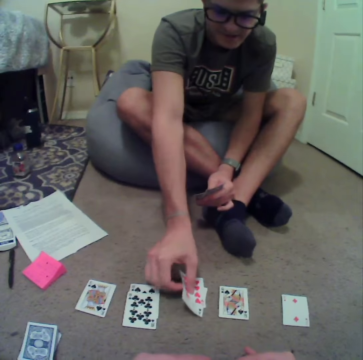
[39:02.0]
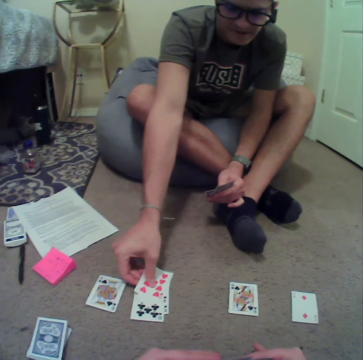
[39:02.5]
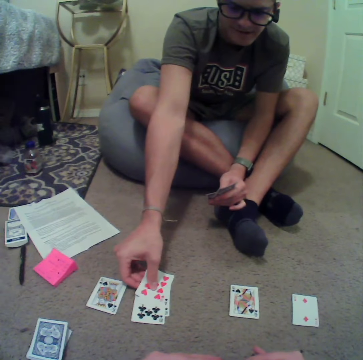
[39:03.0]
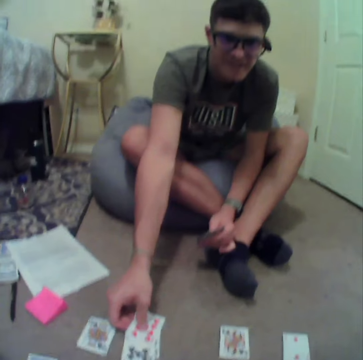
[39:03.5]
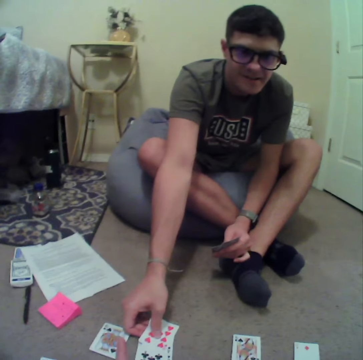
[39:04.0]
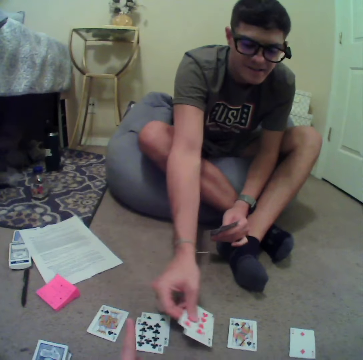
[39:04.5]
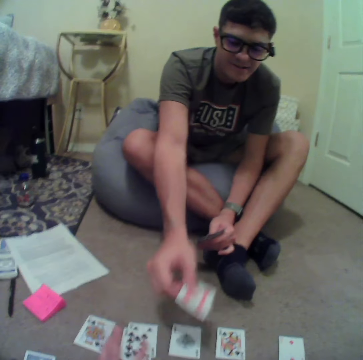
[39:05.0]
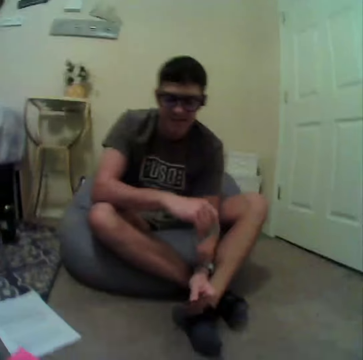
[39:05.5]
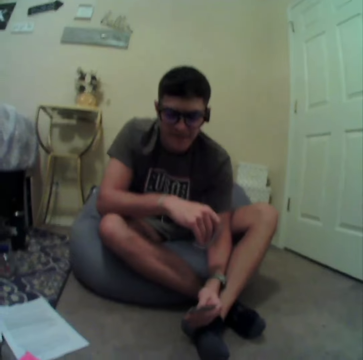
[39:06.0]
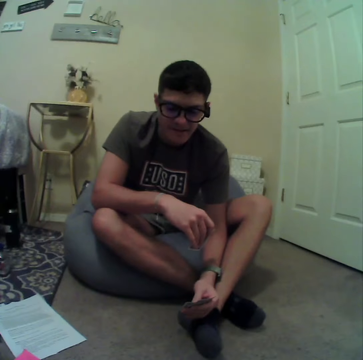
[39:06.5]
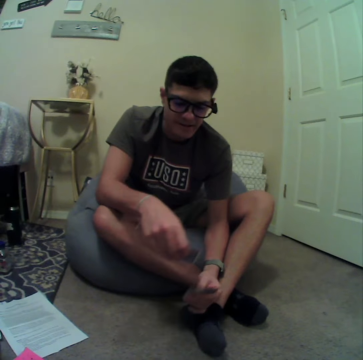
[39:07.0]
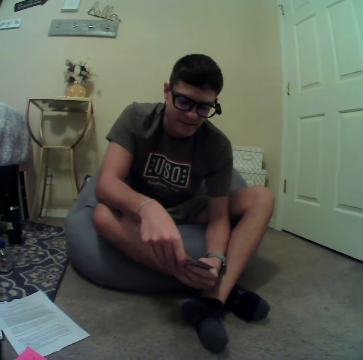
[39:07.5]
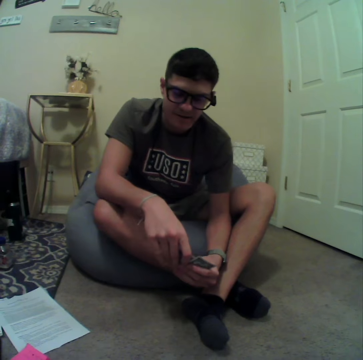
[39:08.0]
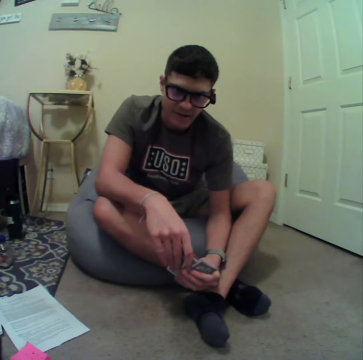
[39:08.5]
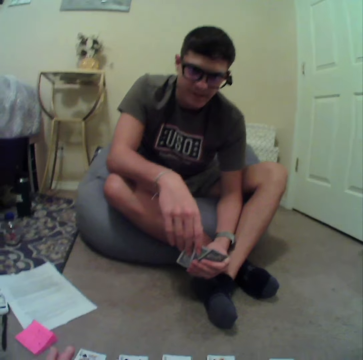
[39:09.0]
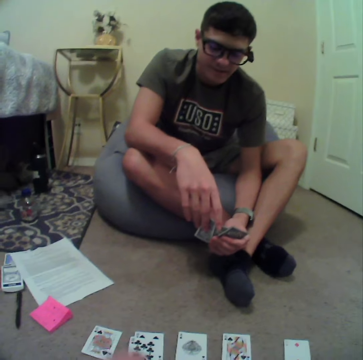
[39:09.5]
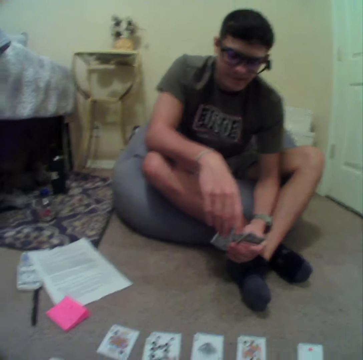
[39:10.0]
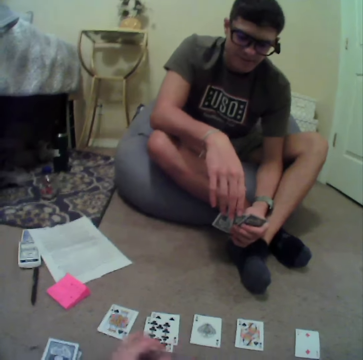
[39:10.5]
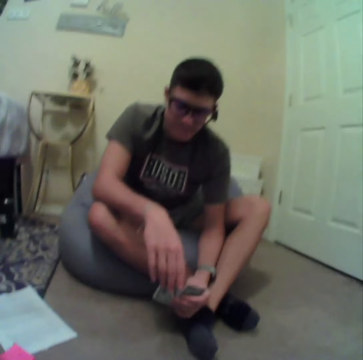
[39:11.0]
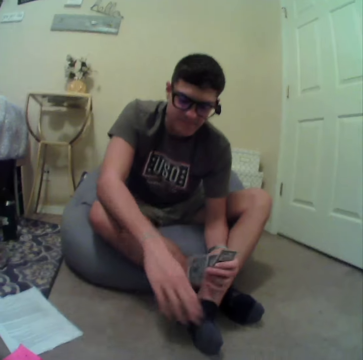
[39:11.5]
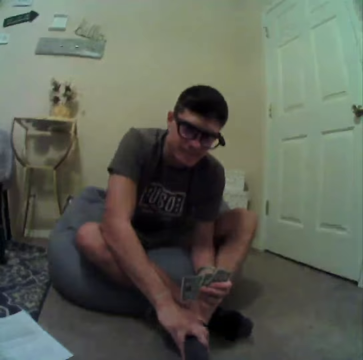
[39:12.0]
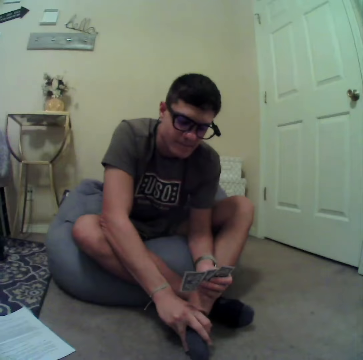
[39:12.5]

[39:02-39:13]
The camera wearer talks to a man. The man talks to the camera wearer.

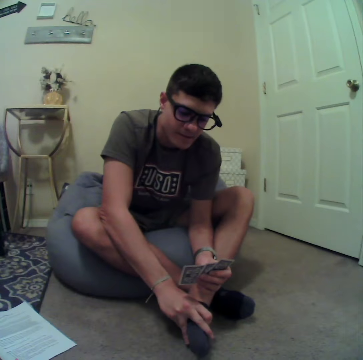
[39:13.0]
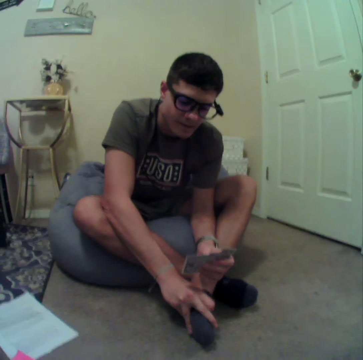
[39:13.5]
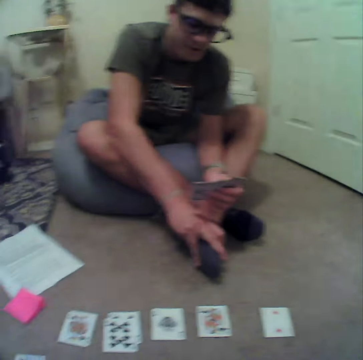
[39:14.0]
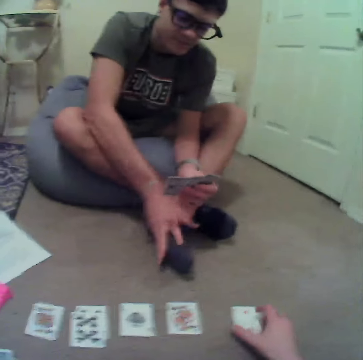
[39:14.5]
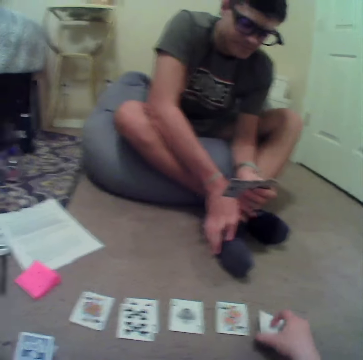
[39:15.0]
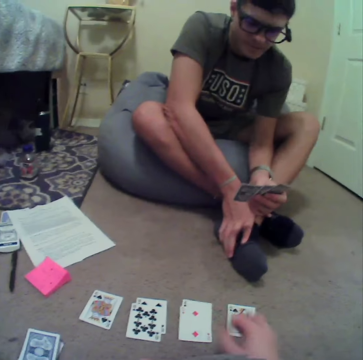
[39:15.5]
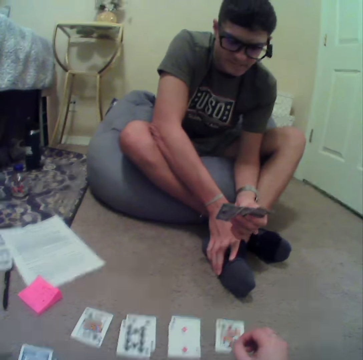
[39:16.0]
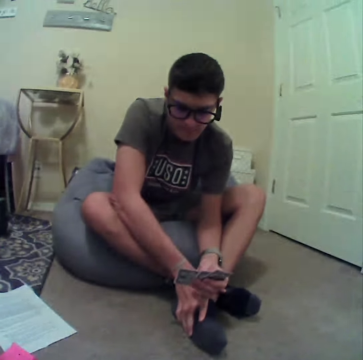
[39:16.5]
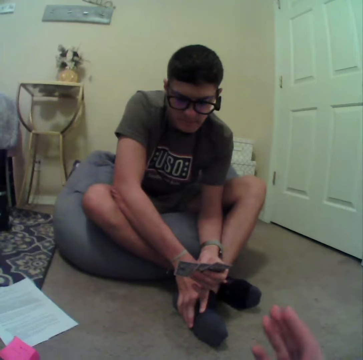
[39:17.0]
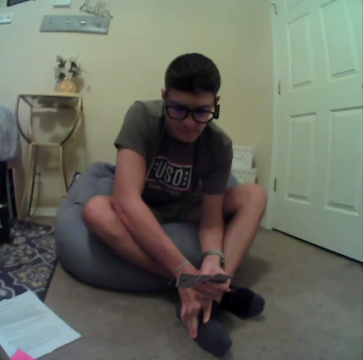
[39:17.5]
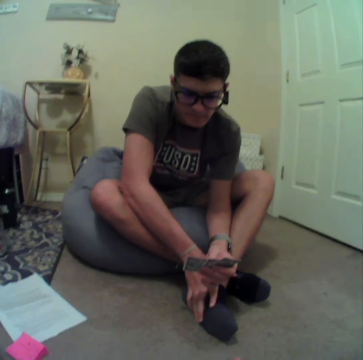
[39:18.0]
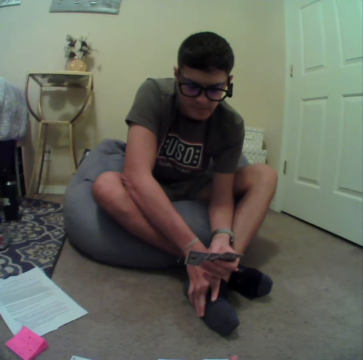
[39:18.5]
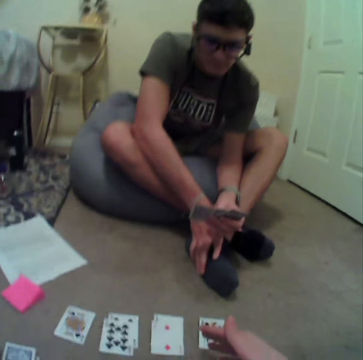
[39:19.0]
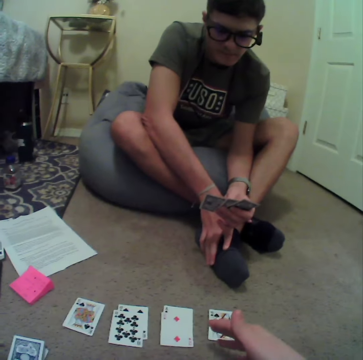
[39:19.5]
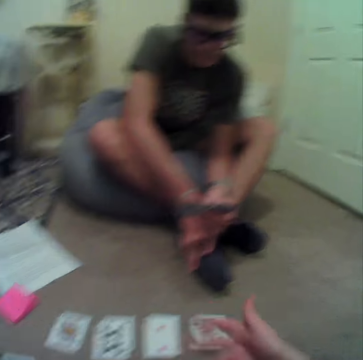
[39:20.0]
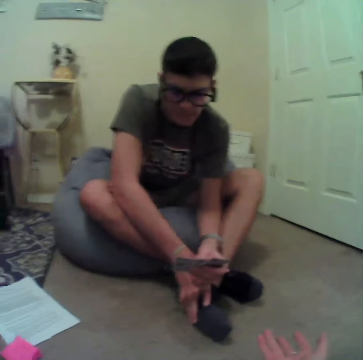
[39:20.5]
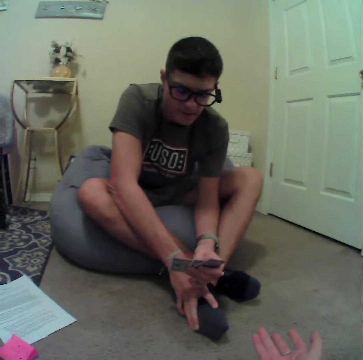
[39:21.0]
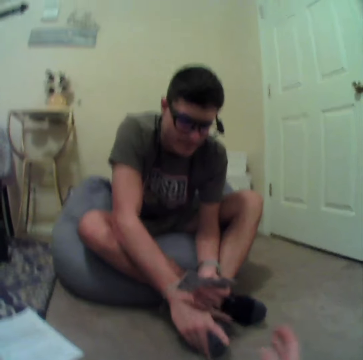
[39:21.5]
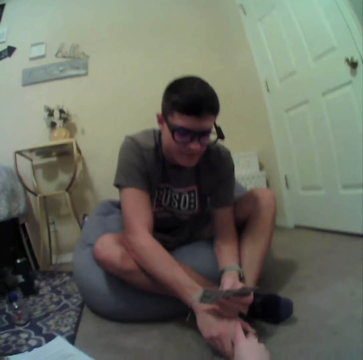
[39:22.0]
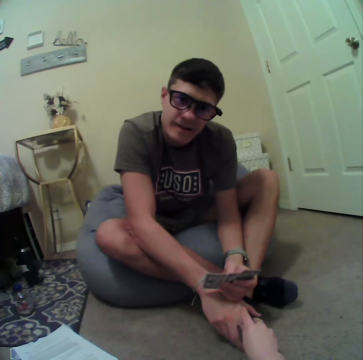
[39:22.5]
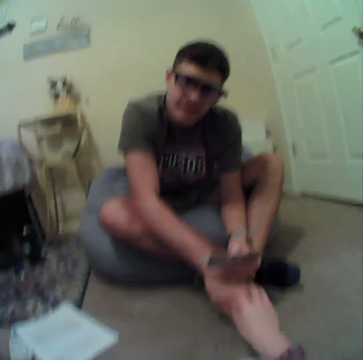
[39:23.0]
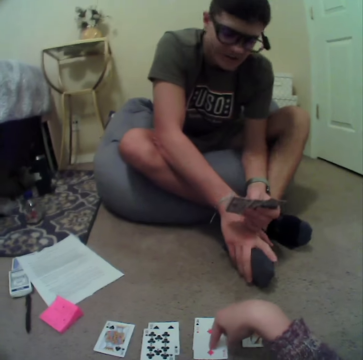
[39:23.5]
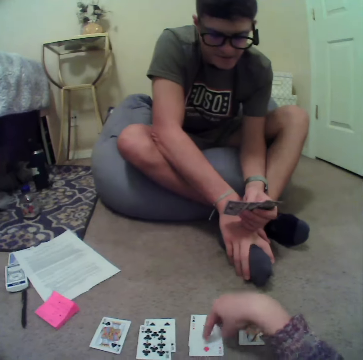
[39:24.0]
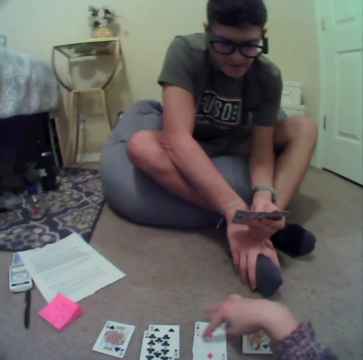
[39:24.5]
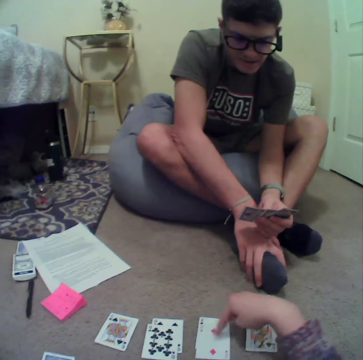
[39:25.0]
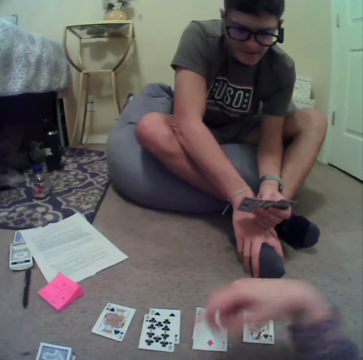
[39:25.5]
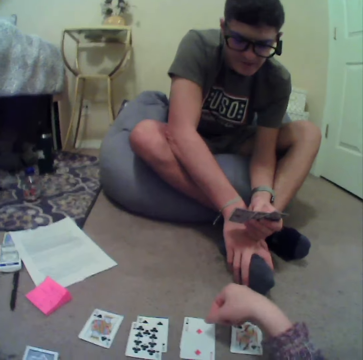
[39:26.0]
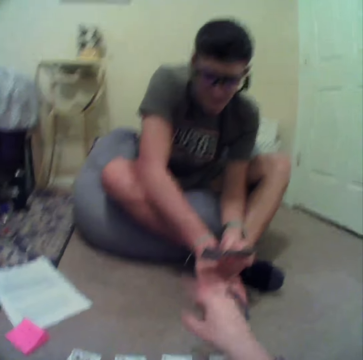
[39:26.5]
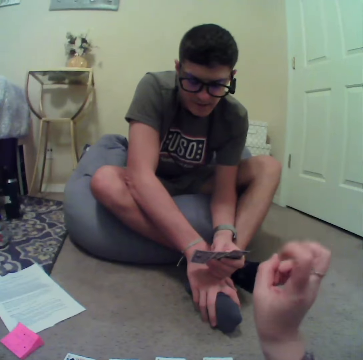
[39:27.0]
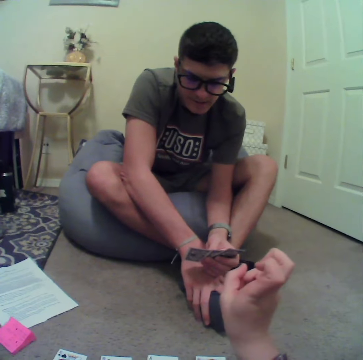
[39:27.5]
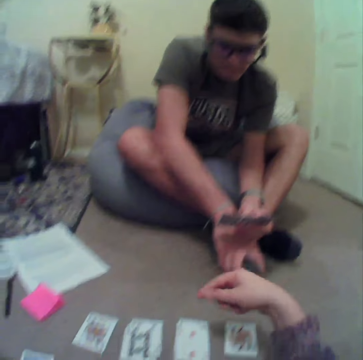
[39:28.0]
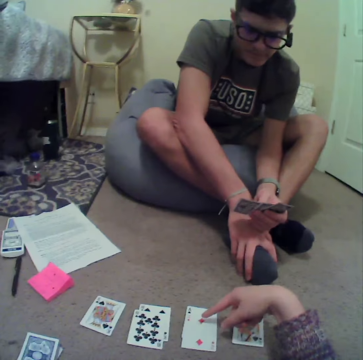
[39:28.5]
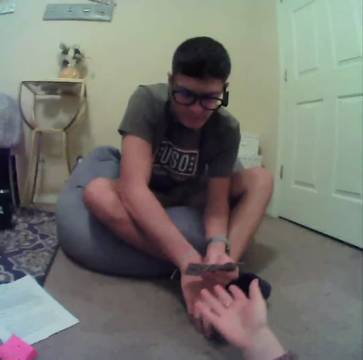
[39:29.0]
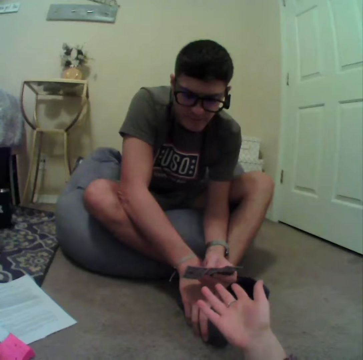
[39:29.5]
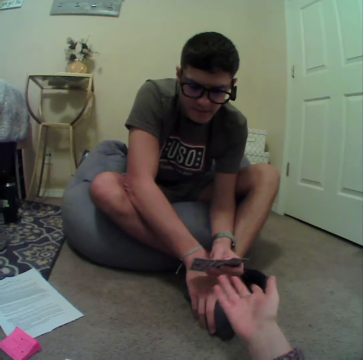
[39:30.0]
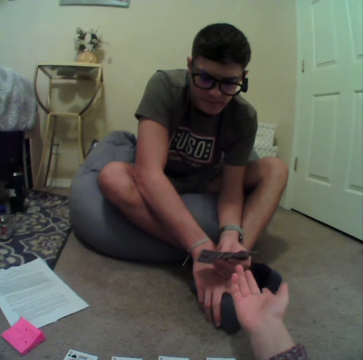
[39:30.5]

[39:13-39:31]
A man scrubs the leg. The camera wearer moves the card and aligns the cards on the floor. They talk to the man. They explain the game to the man.

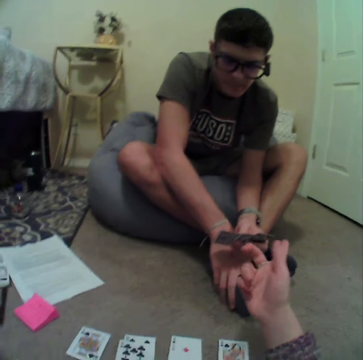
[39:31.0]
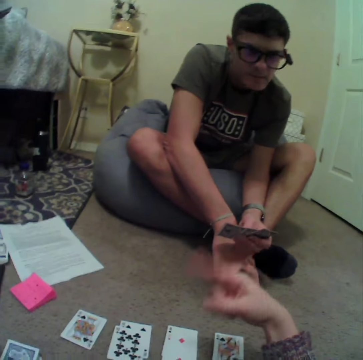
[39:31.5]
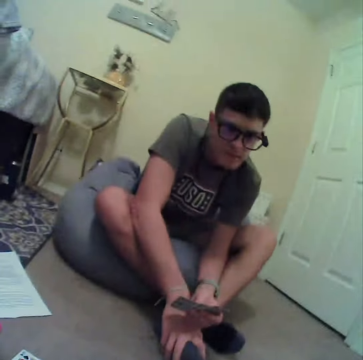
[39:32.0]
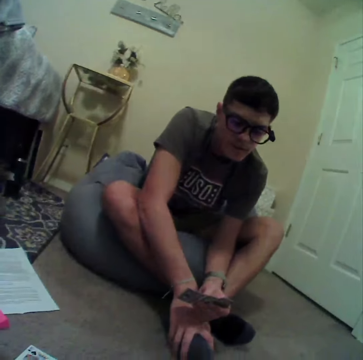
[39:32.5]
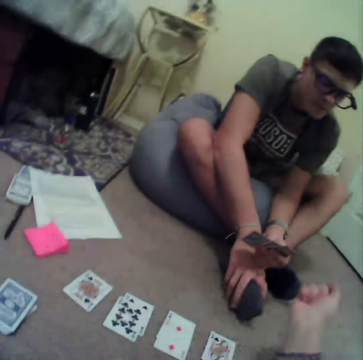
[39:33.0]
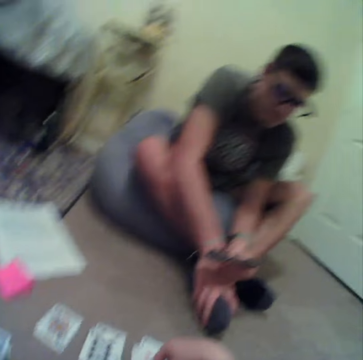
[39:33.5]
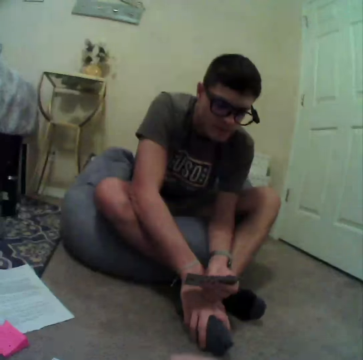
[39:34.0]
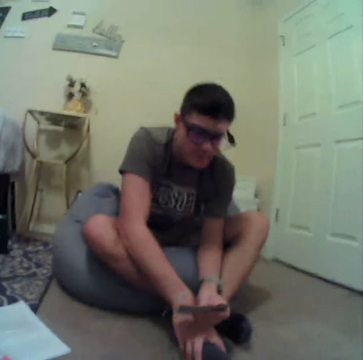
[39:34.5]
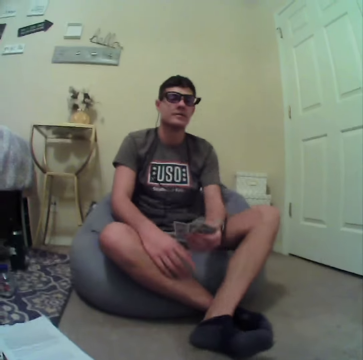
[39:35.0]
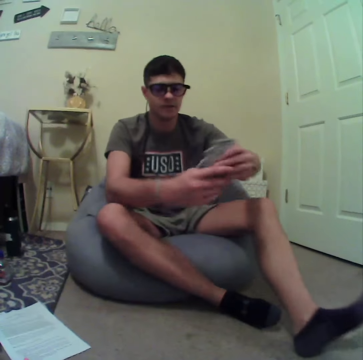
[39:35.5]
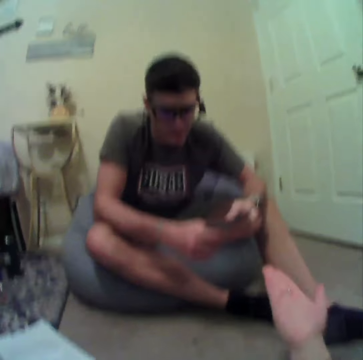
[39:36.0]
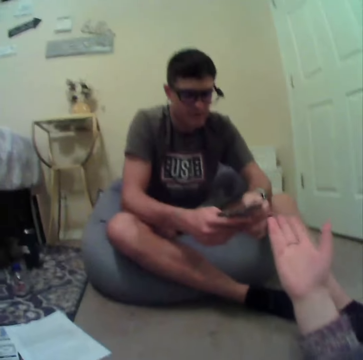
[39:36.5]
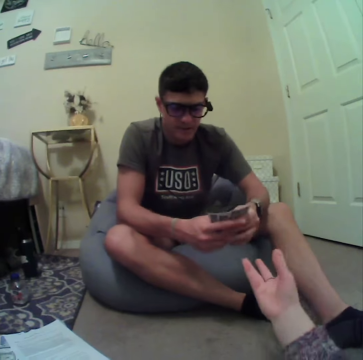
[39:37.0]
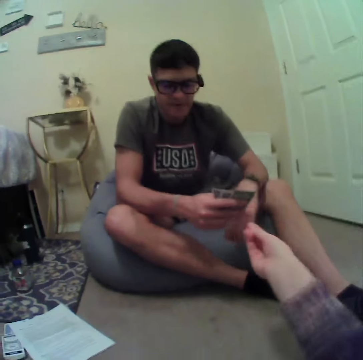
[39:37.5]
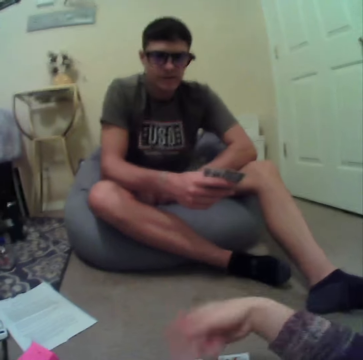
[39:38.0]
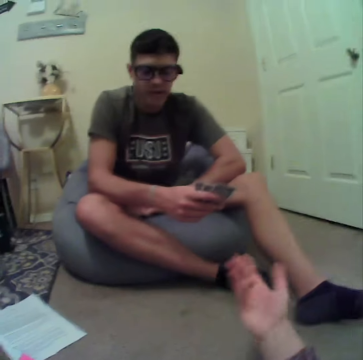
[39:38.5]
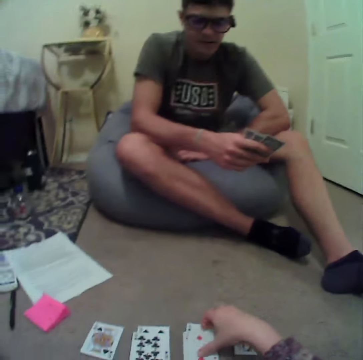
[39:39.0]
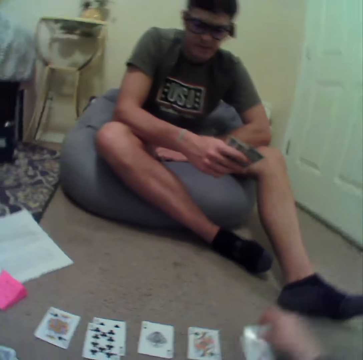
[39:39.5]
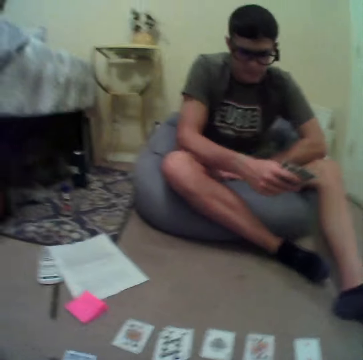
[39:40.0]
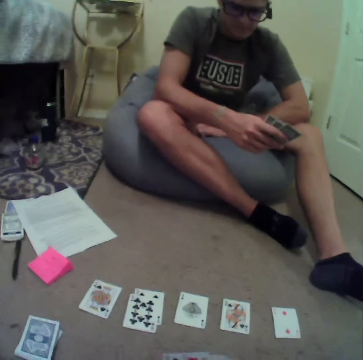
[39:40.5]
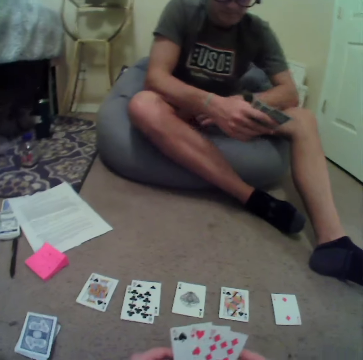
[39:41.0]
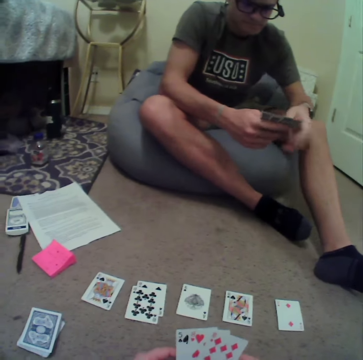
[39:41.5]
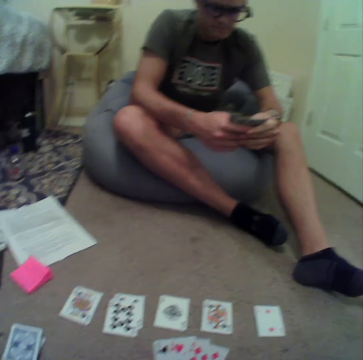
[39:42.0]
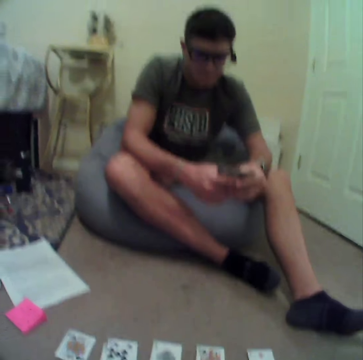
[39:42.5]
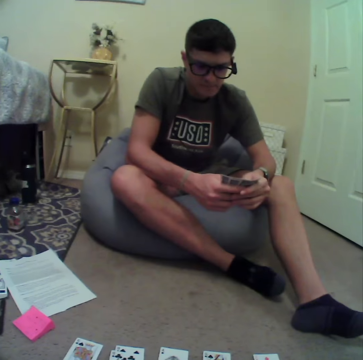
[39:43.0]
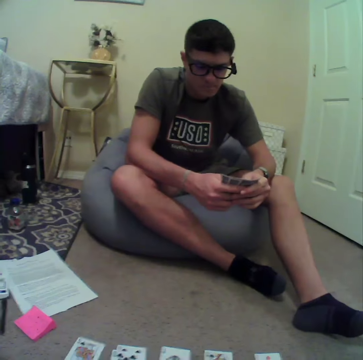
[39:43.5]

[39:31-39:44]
The camera wearer moves the card. They talk to a person.
